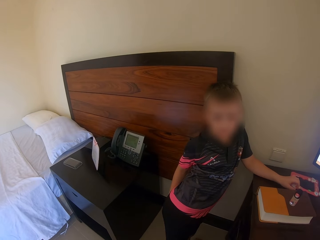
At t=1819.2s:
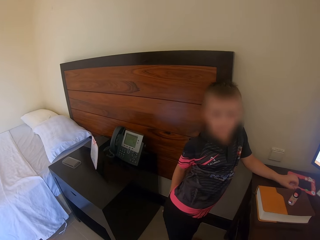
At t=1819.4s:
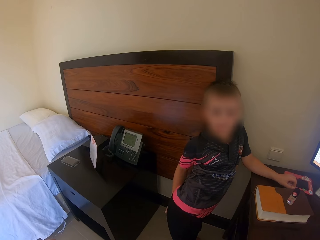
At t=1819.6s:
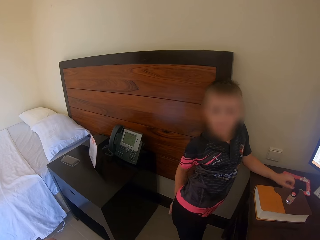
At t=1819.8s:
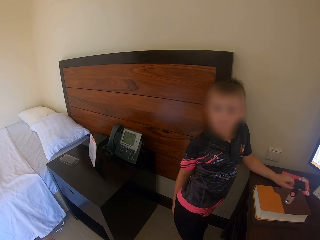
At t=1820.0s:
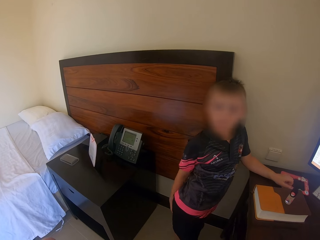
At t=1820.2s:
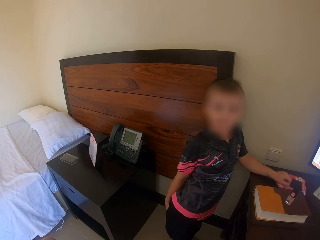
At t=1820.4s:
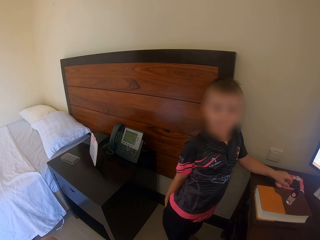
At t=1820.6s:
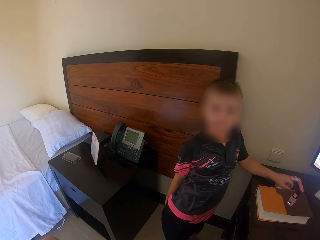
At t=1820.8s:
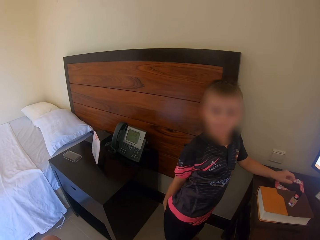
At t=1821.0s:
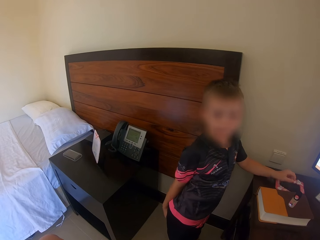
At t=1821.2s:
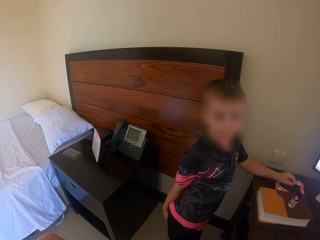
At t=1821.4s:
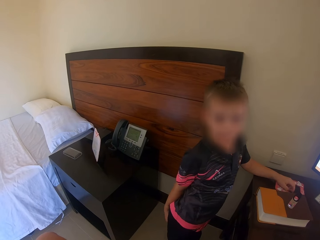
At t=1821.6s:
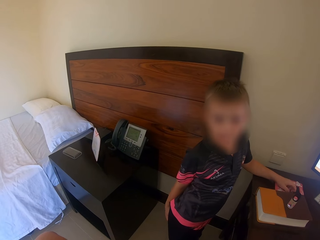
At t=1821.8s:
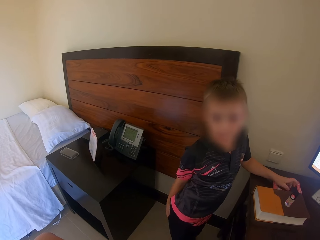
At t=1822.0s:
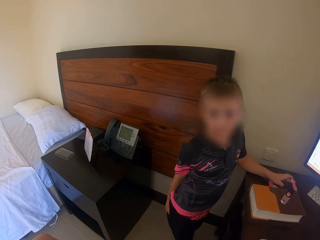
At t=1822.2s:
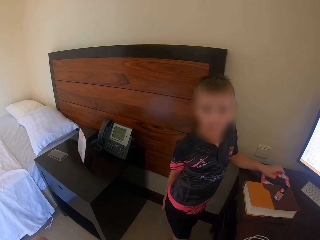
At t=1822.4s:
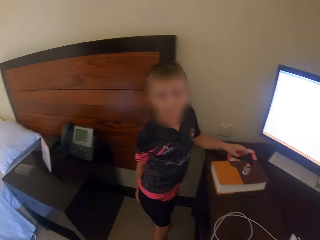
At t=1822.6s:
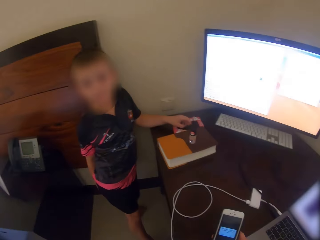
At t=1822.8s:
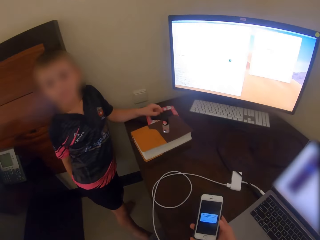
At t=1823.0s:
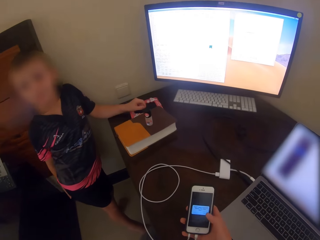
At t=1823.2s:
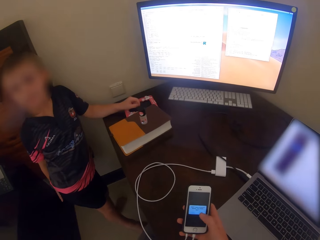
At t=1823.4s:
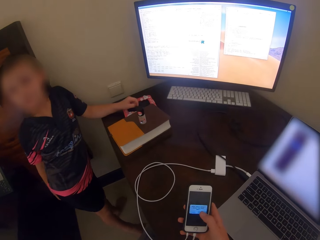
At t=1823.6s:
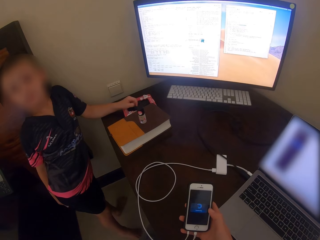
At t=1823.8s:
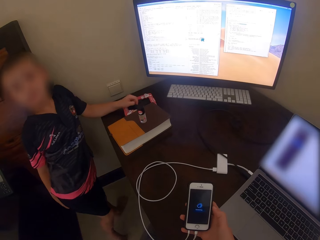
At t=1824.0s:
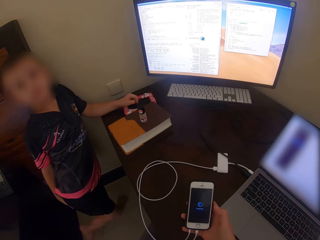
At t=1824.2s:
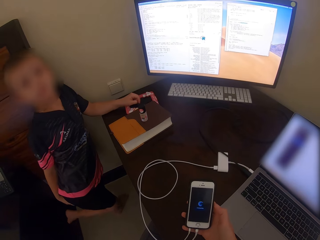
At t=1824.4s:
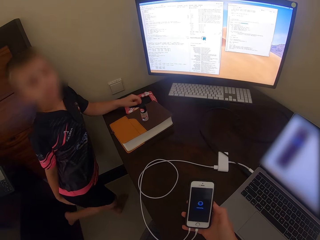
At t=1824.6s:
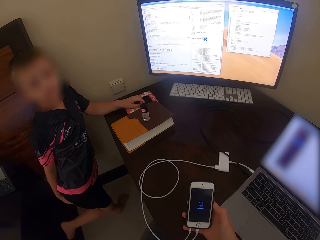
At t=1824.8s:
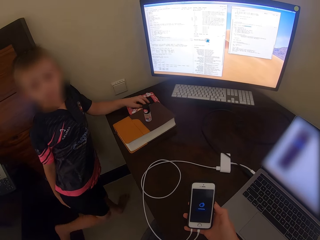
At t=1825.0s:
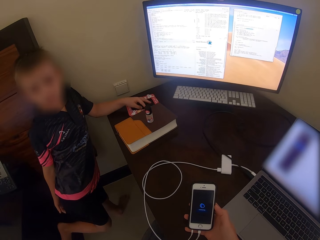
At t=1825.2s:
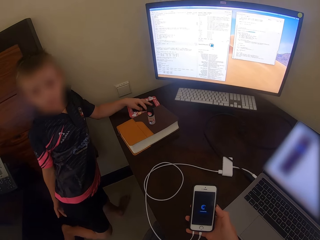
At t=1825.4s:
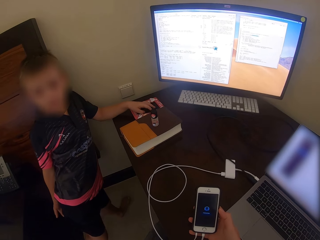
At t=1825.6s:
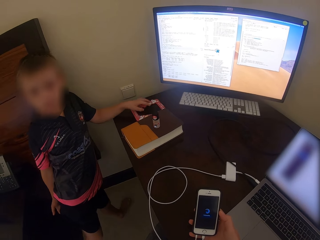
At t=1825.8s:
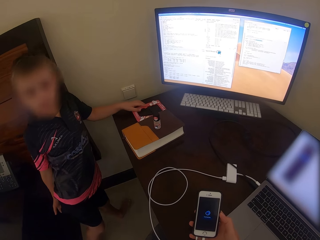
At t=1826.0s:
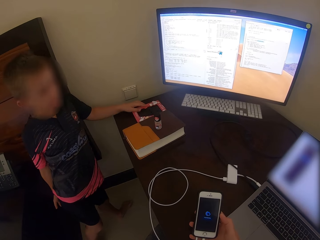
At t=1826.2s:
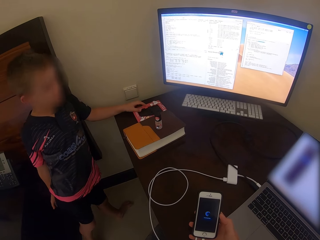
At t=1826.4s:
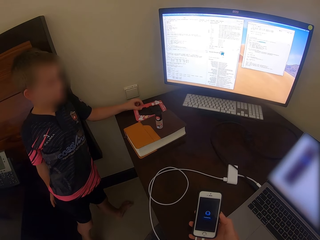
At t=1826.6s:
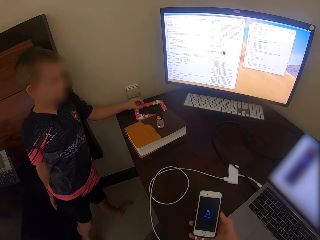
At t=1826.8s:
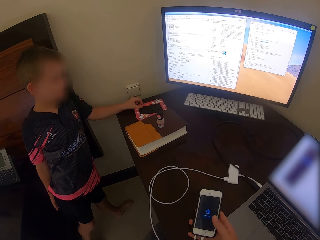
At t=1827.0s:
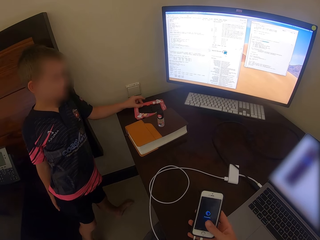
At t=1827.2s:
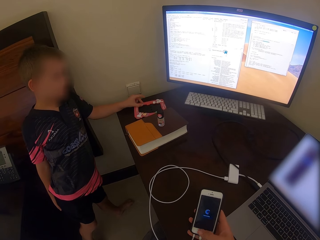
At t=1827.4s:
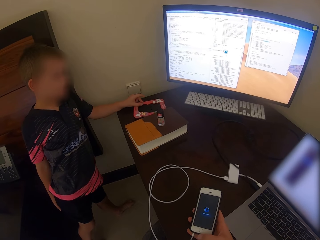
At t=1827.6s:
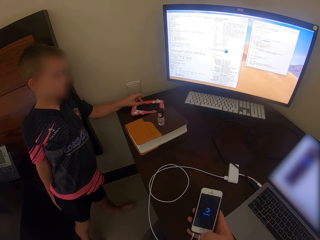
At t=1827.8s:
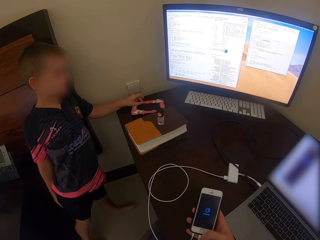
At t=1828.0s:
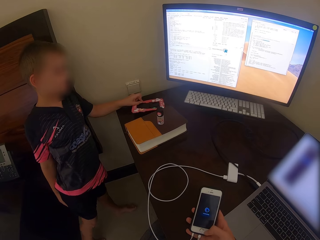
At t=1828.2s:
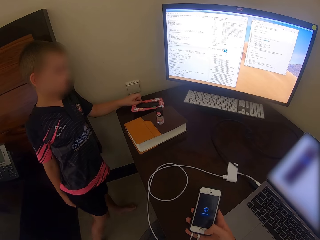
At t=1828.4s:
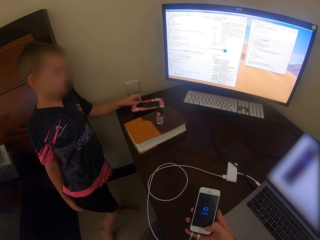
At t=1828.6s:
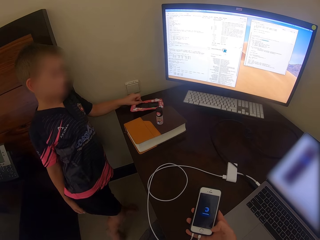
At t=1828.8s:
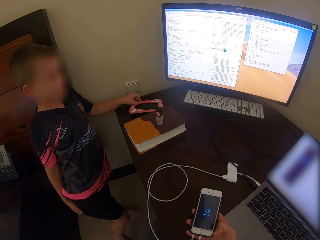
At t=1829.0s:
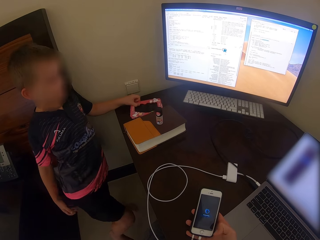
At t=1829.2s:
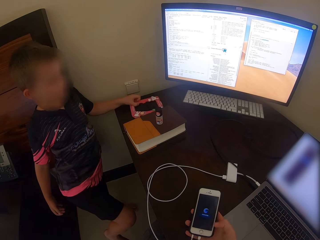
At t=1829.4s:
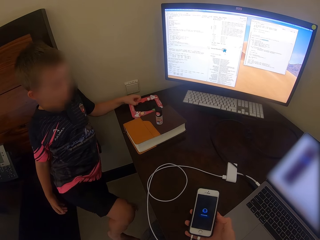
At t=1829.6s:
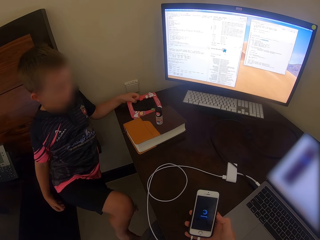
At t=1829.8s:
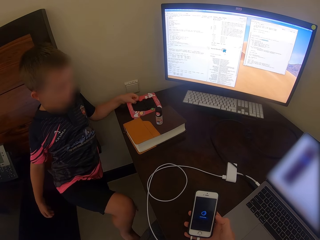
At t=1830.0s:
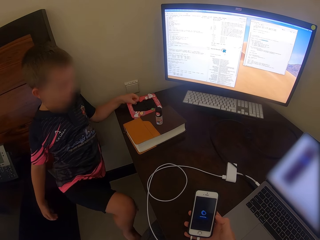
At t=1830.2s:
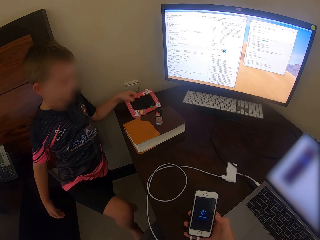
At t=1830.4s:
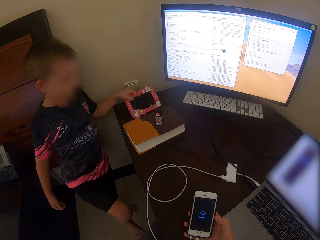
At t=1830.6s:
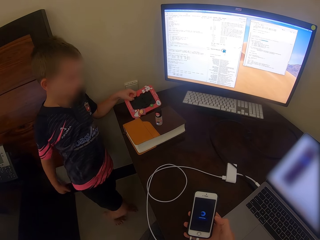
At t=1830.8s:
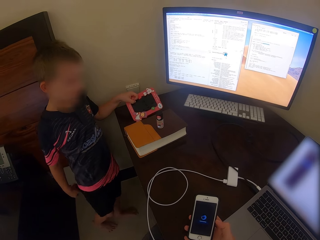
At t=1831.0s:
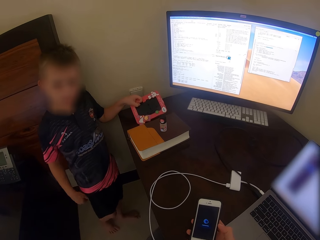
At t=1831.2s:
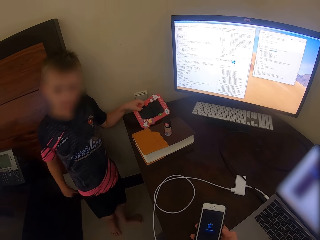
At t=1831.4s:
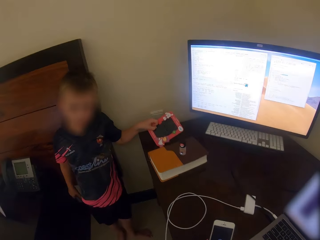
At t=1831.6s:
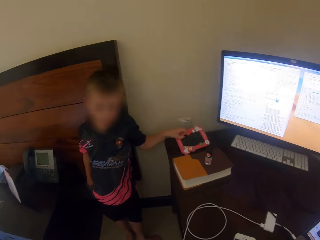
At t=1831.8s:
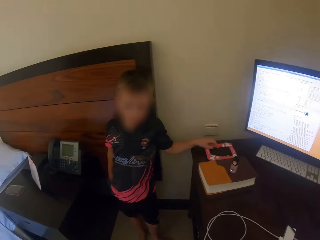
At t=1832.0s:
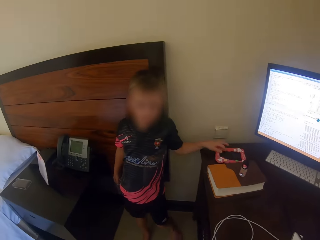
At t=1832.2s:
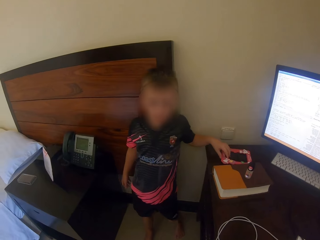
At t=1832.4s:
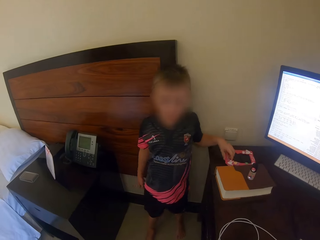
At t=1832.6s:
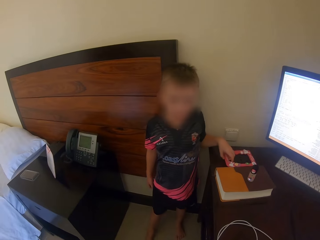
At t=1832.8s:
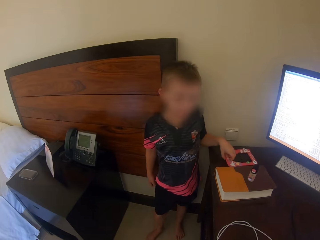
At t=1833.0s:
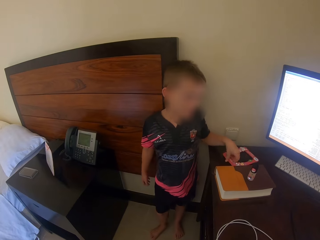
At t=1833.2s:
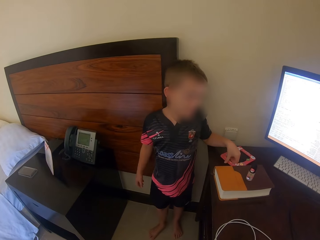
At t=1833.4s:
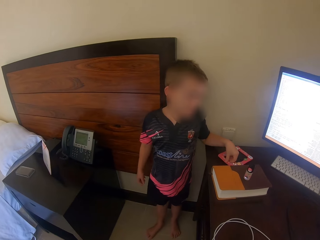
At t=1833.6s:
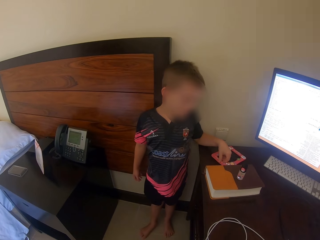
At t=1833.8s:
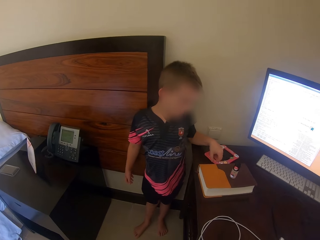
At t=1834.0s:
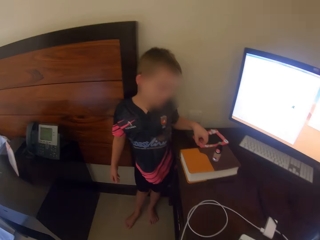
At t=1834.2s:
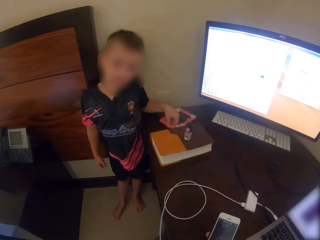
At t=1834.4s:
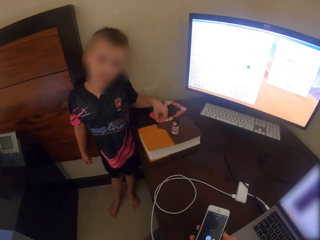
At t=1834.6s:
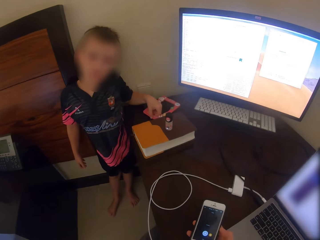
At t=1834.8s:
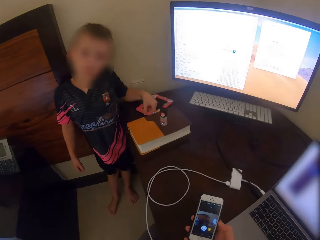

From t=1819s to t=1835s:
A man moves the body. The camera wearer talks. They scroll the phone. The man moves the body.
